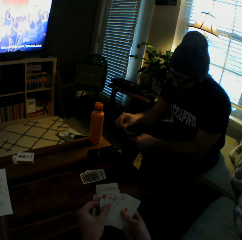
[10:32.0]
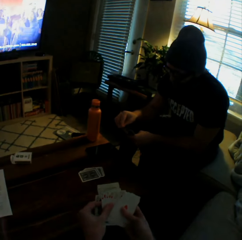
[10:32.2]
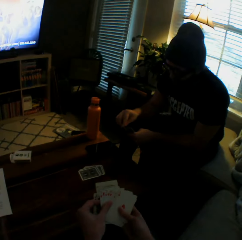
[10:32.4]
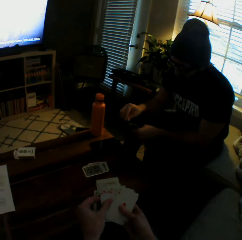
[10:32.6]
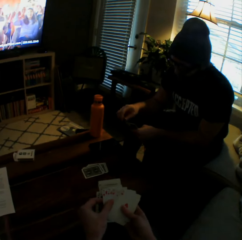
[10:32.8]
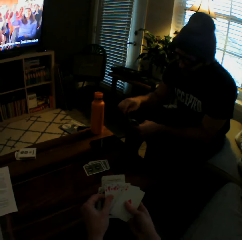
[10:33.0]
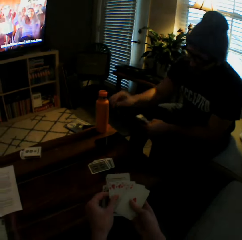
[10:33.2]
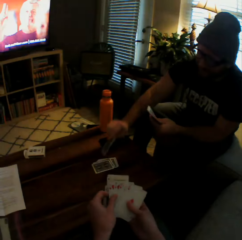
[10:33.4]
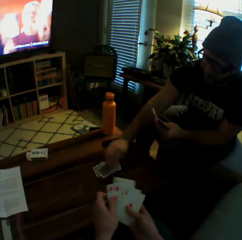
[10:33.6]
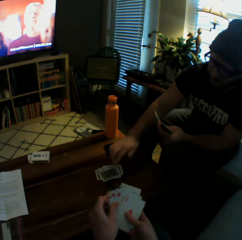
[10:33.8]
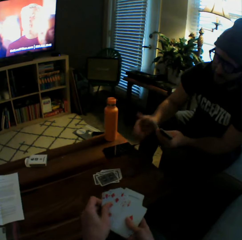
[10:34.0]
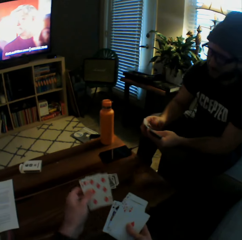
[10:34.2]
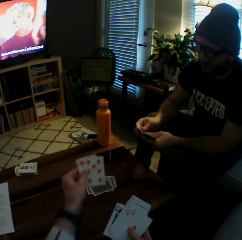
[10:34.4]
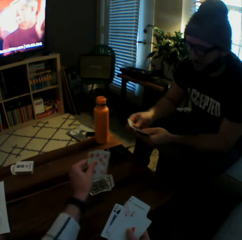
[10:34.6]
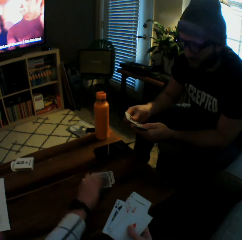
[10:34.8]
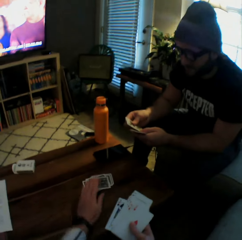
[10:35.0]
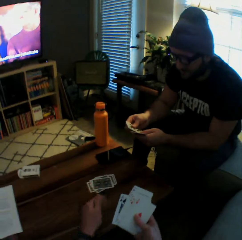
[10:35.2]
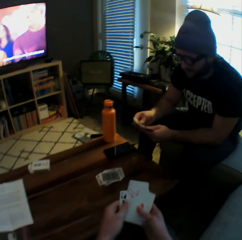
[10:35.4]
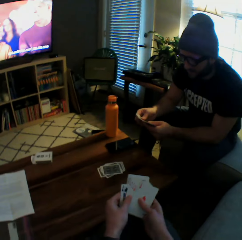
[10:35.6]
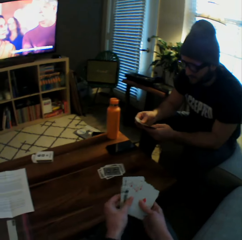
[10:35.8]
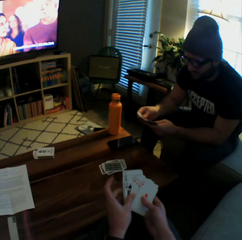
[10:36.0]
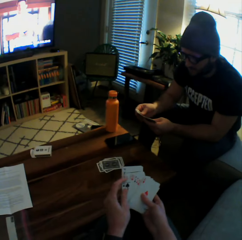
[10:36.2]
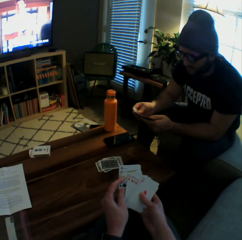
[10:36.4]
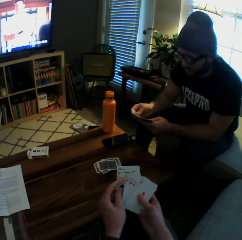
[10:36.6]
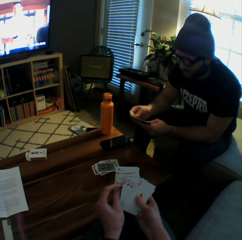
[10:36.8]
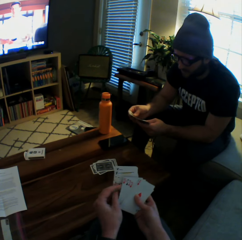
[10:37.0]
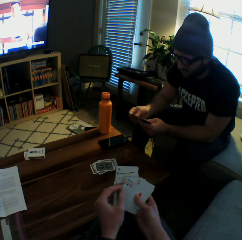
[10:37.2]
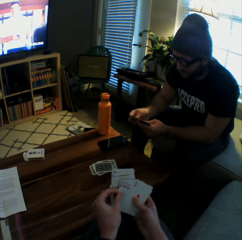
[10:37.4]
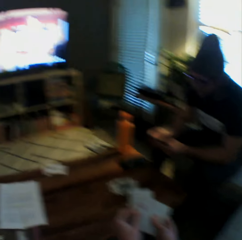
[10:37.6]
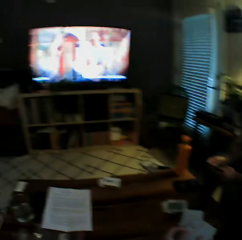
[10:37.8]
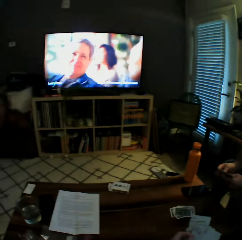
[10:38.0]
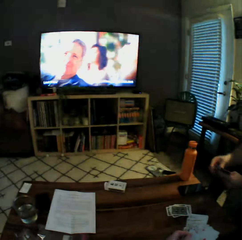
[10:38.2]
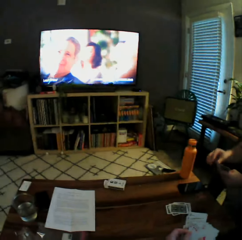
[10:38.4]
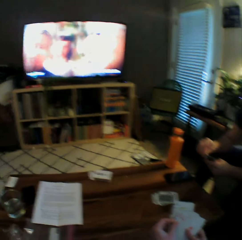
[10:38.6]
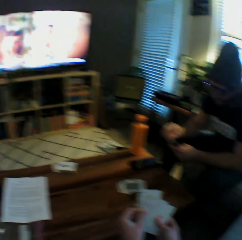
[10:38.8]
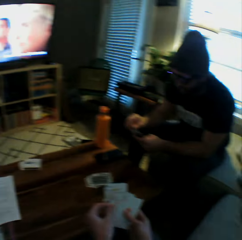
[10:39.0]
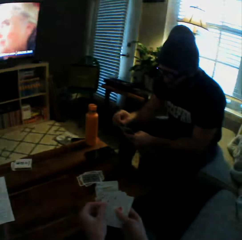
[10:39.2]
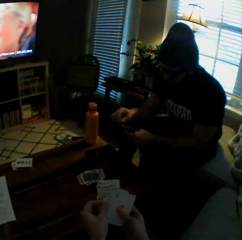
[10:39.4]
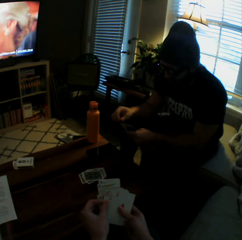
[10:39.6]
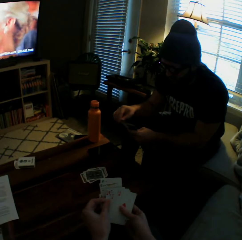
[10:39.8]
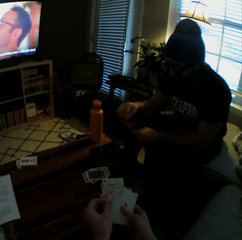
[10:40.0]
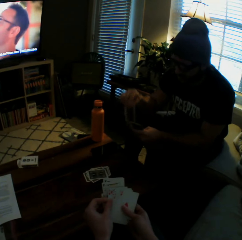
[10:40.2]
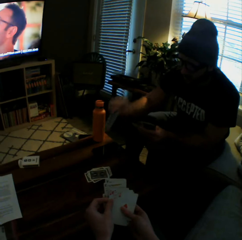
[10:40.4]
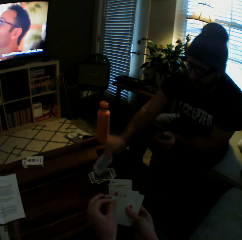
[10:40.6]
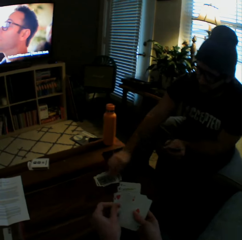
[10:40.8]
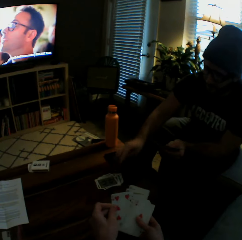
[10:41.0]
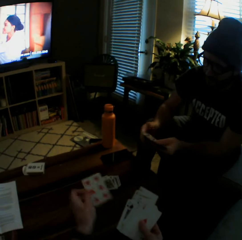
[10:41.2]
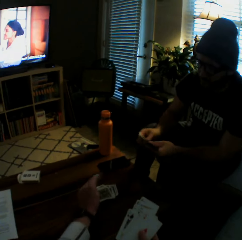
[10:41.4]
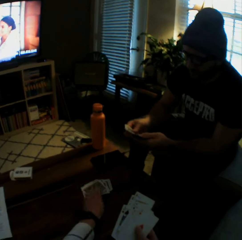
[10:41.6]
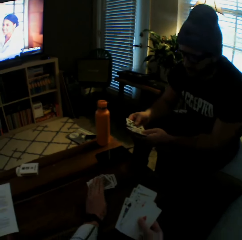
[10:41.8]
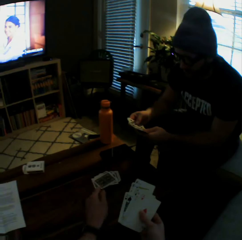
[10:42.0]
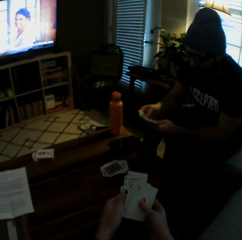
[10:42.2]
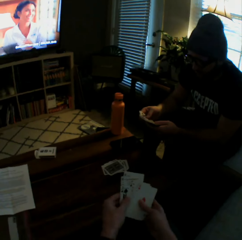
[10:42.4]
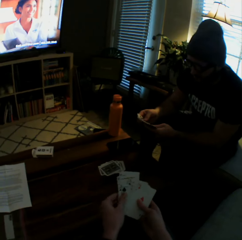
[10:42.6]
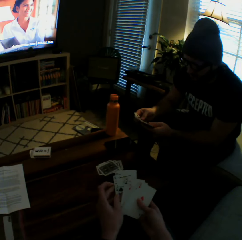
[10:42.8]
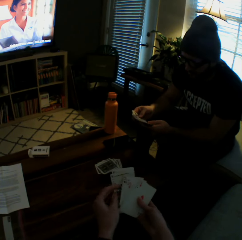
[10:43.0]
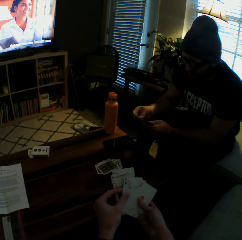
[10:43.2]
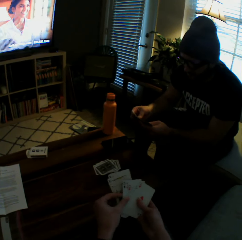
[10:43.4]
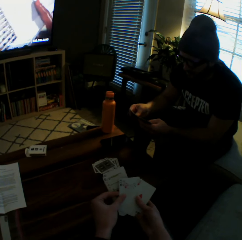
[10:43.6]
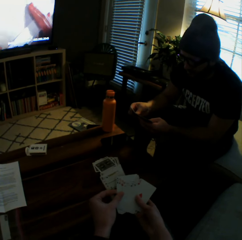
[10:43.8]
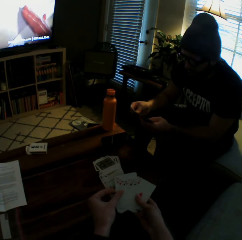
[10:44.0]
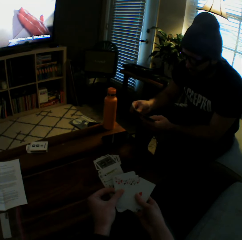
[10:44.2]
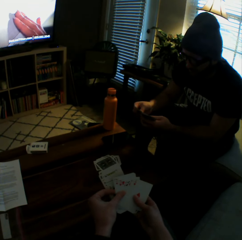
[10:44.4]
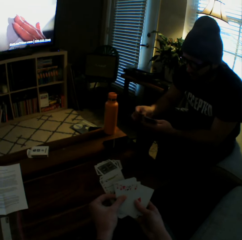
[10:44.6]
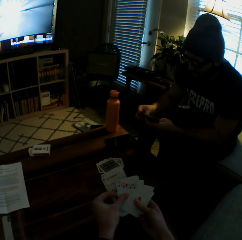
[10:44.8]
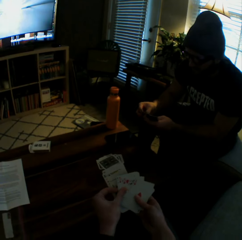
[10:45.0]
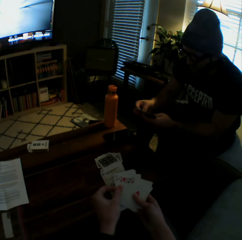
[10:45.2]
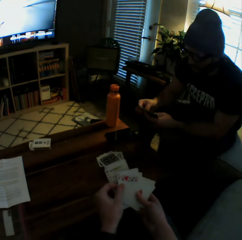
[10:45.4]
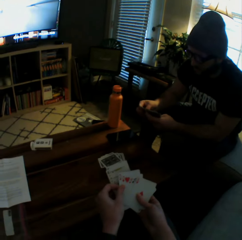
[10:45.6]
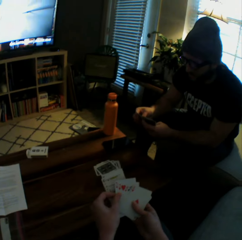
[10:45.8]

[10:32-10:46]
The man drops a card on the table with his right hand and plays the card game with the camera wearer. The camera wearer drops two cards on the table with her left hand. The man drops another card on the table with his right hand. The camera wearer drops a card on the table with her left hand.

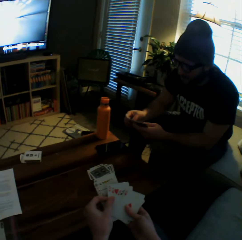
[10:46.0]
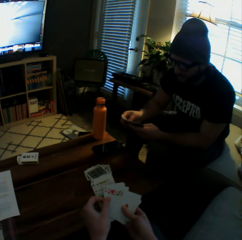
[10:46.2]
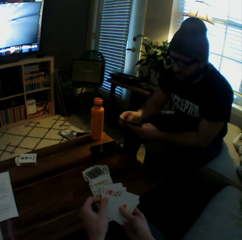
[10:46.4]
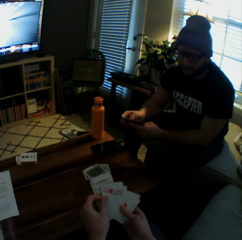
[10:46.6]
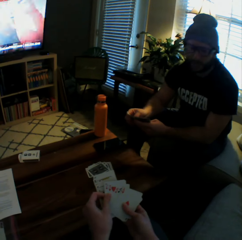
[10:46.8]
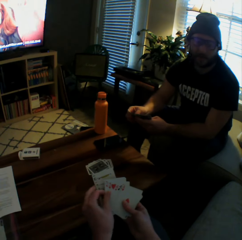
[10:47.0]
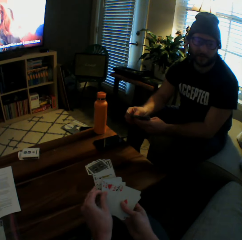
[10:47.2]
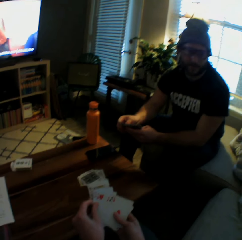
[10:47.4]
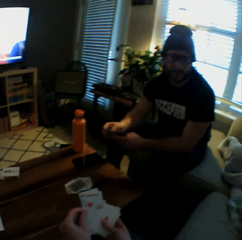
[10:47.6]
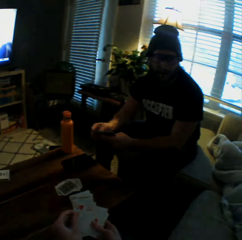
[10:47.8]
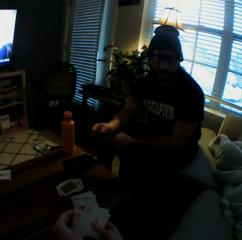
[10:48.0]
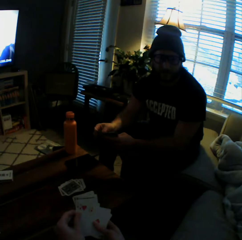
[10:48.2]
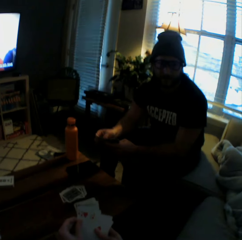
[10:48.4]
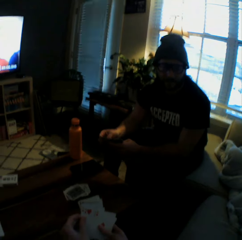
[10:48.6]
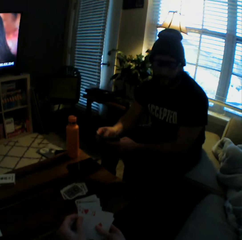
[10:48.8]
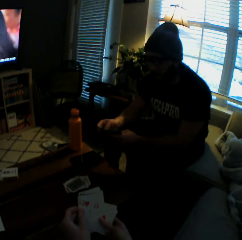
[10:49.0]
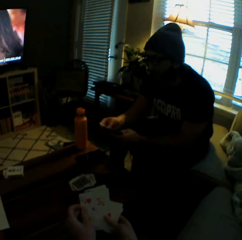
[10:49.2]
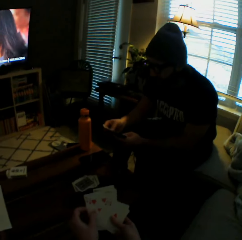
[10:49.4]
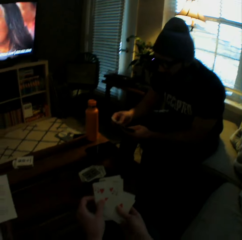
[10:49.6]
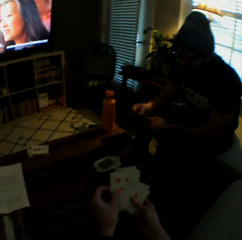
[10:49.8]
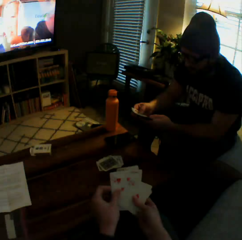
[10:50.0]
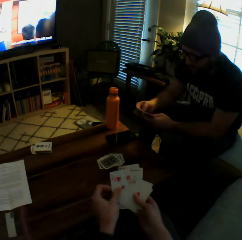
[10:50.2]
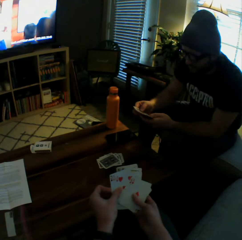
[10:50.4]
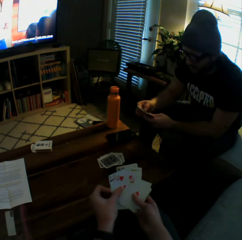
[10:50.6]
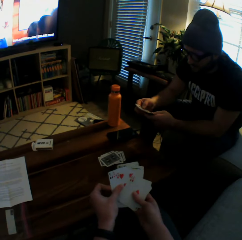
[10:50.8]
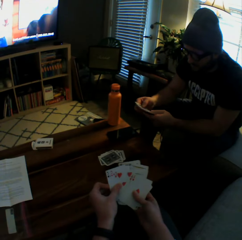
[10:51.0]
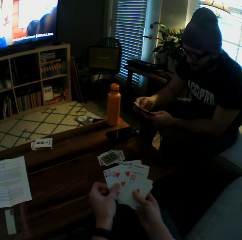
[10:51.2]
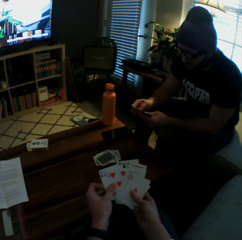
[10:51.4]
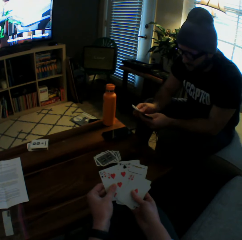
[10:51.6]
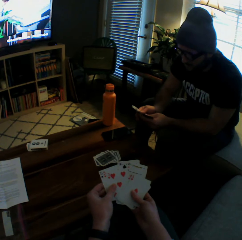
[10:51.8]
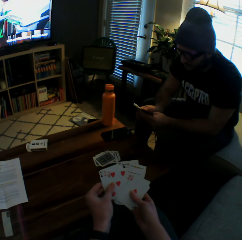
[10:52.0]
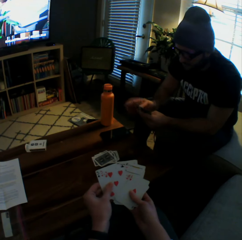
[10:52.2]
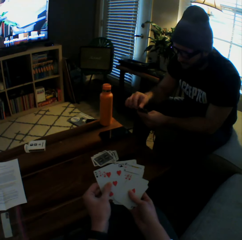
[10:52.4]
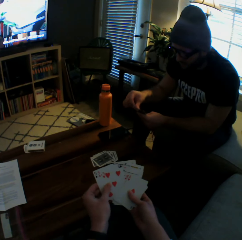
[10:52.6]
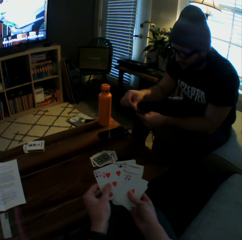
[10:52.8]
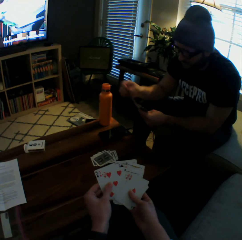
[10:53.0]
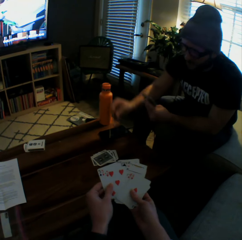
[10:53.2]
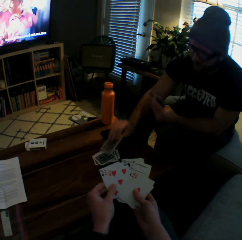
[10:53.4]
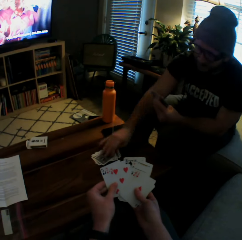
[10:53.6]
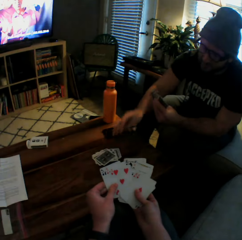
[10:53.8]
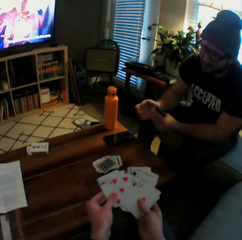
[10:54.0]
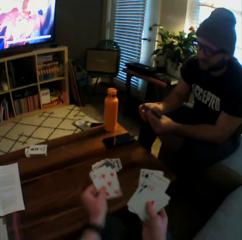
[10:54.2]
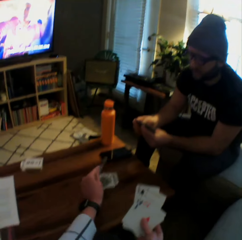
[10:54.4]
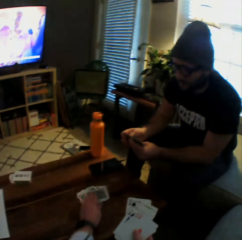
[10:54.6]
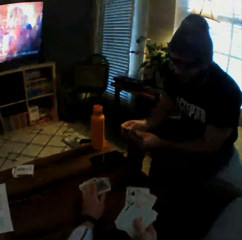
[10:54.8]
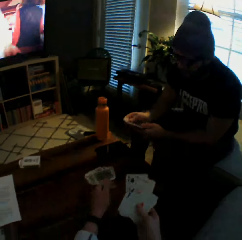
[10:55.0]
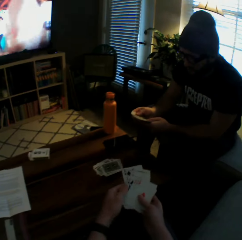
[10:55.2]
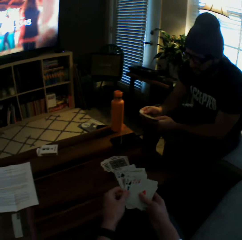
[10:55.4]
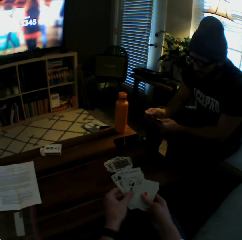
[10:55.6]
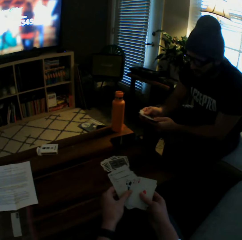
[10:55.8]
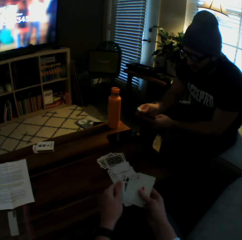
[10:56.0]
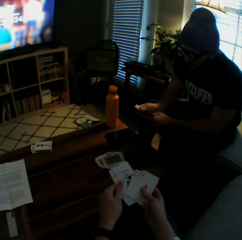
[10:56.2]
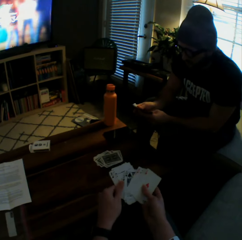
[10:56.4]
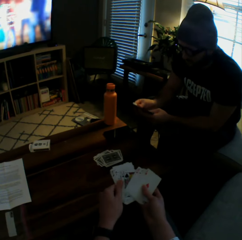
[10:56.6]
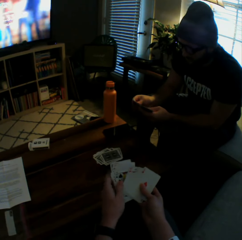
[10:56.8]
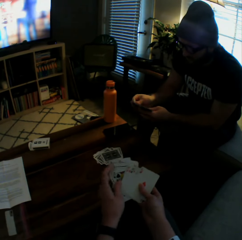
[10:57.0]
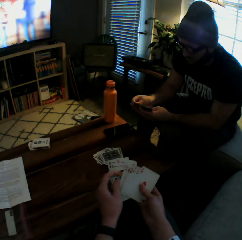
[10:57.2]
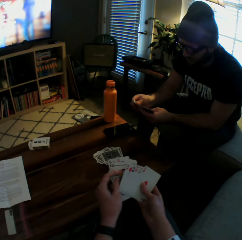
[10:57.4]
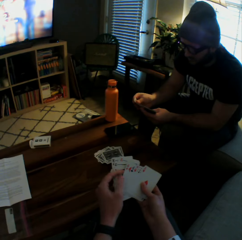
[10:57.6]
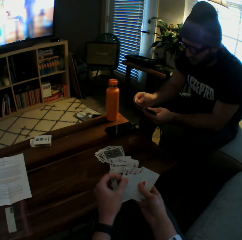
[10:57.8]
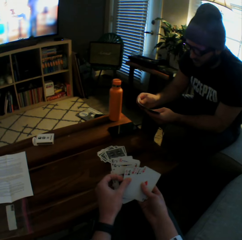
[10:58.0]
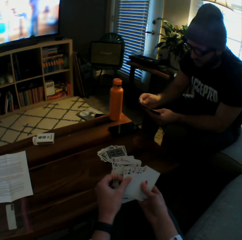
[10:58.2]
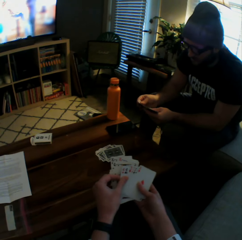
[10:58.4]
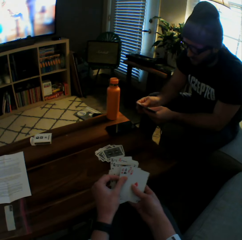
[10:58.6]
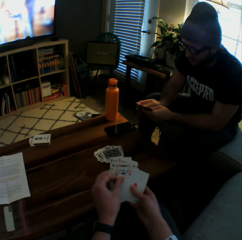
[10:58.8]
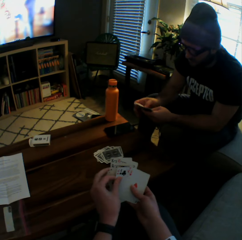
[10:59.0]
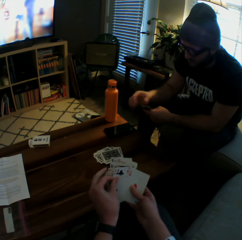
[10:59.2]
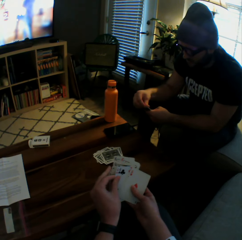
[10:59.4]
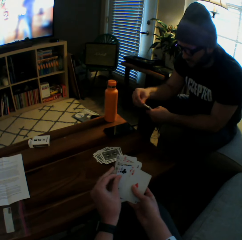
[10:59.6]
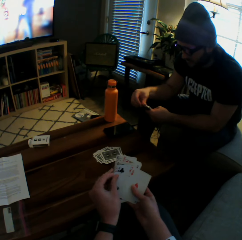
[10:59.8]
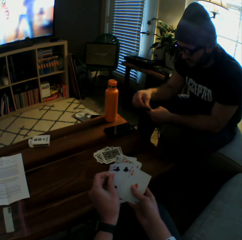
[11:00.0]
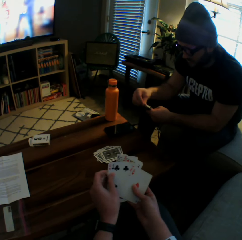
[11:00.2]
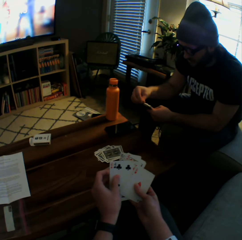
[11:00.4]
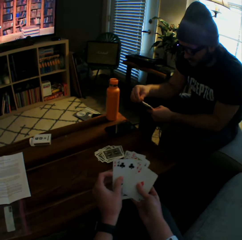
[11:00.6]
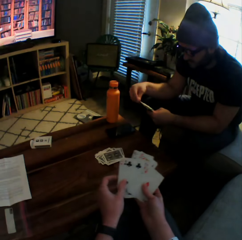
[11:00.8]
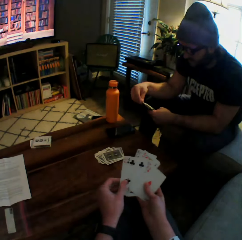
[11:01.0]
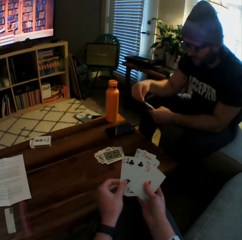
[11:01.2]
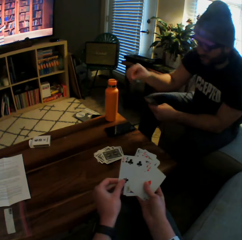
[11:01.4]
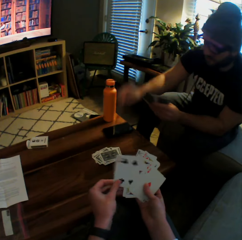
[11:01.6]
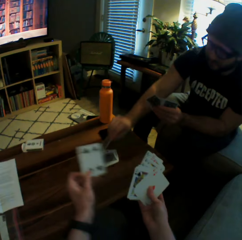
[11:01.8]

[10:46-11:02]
The camera wearer interacts with a man. The man drops another card on the table with his right hand. The camera wearer drops two cards on the table with her left hand.
